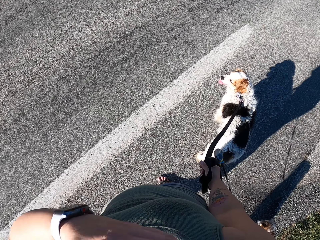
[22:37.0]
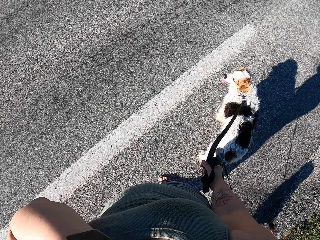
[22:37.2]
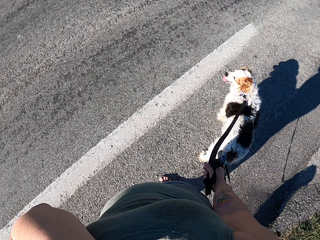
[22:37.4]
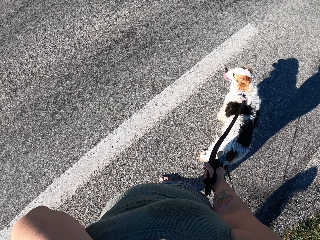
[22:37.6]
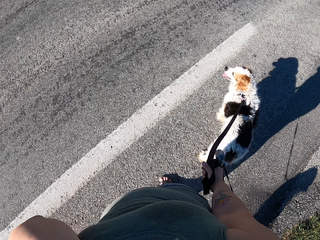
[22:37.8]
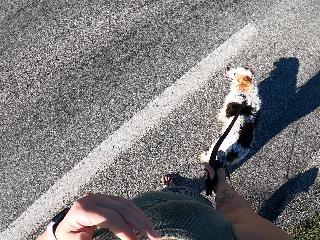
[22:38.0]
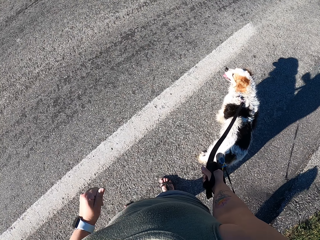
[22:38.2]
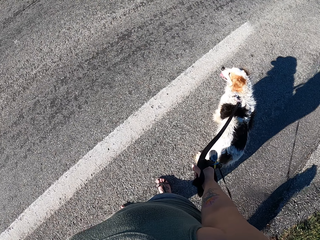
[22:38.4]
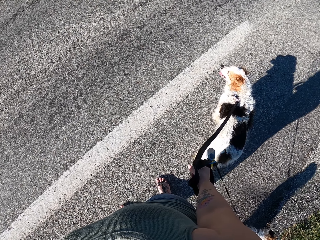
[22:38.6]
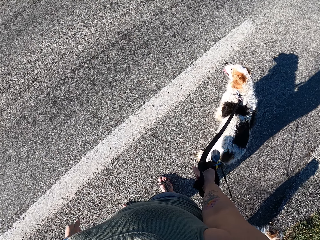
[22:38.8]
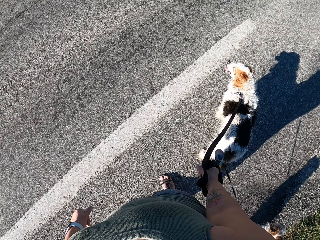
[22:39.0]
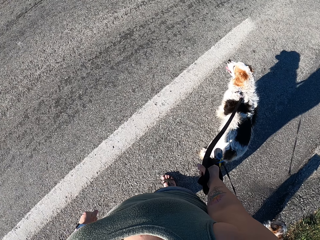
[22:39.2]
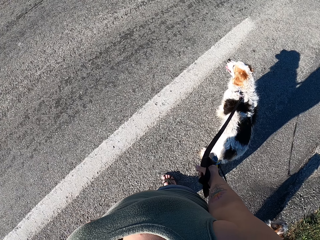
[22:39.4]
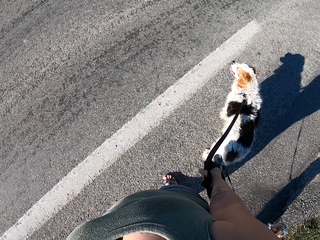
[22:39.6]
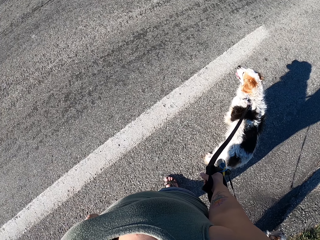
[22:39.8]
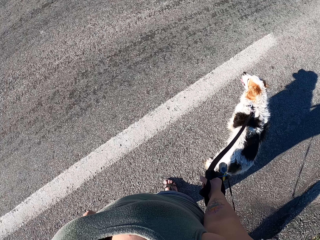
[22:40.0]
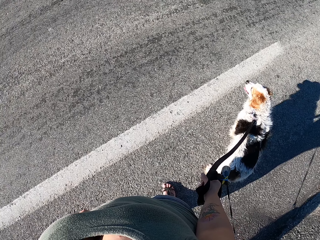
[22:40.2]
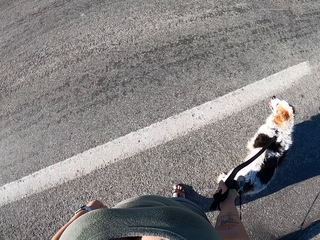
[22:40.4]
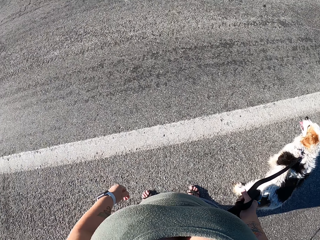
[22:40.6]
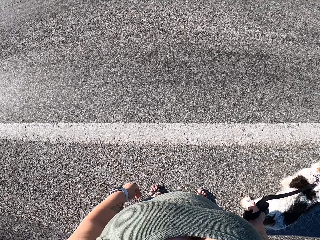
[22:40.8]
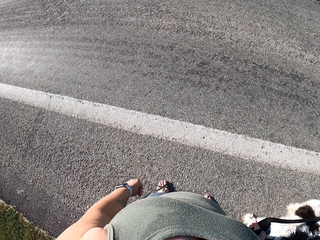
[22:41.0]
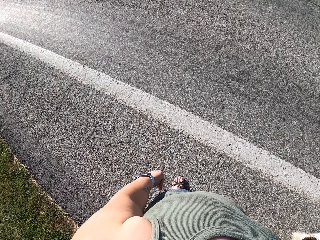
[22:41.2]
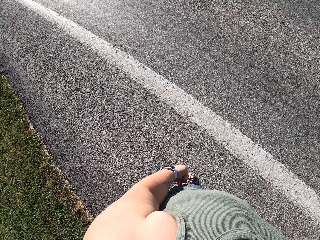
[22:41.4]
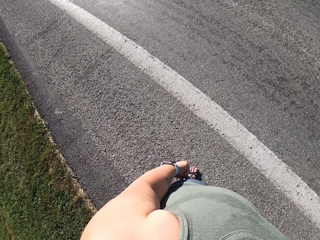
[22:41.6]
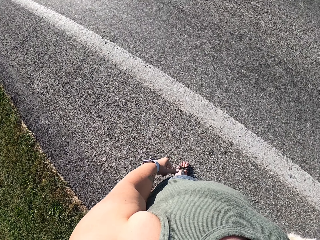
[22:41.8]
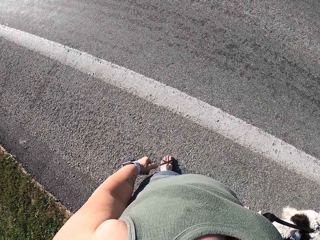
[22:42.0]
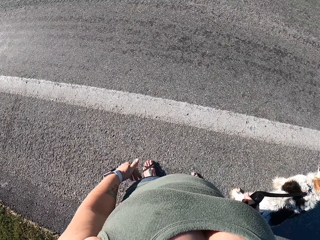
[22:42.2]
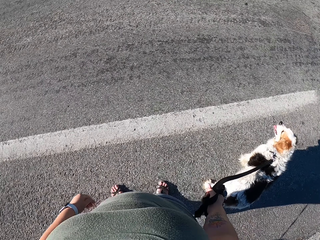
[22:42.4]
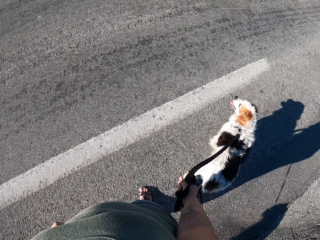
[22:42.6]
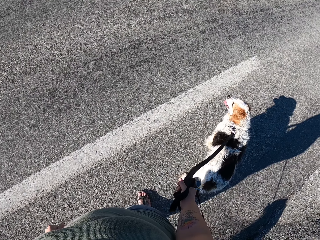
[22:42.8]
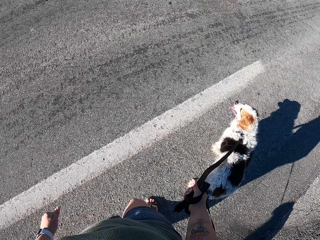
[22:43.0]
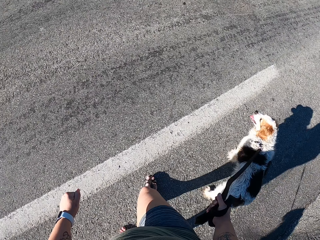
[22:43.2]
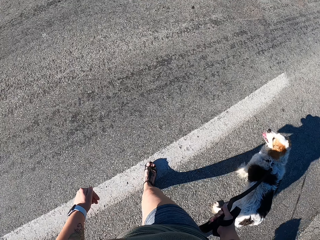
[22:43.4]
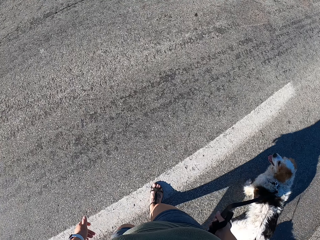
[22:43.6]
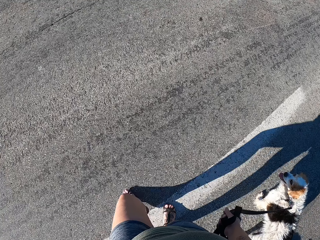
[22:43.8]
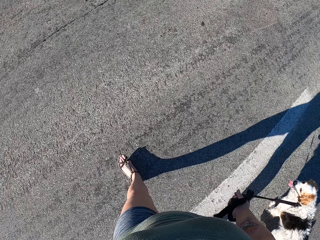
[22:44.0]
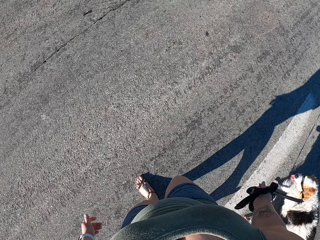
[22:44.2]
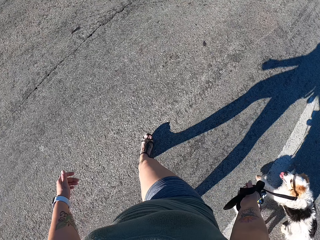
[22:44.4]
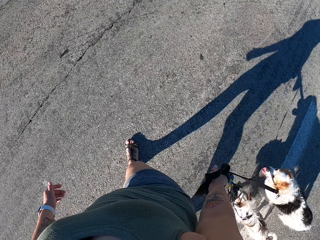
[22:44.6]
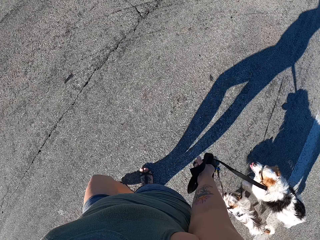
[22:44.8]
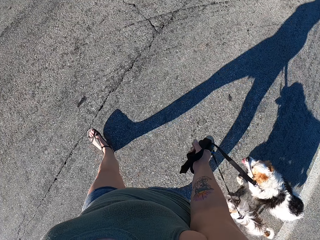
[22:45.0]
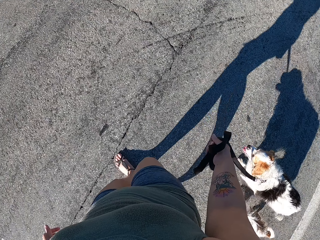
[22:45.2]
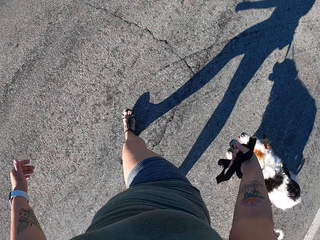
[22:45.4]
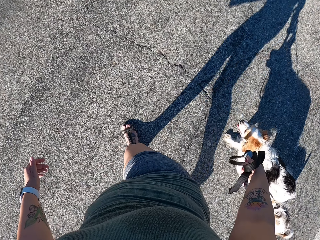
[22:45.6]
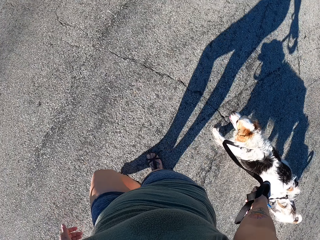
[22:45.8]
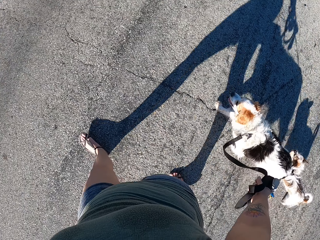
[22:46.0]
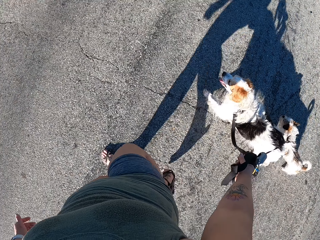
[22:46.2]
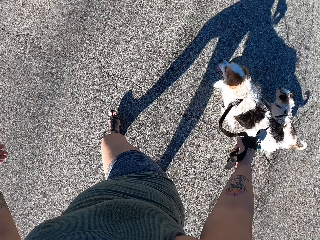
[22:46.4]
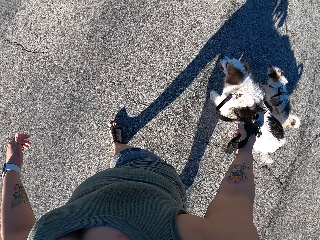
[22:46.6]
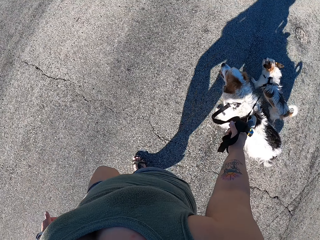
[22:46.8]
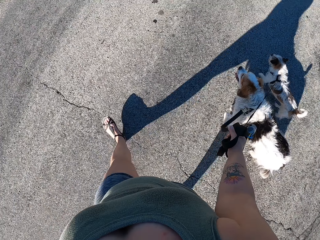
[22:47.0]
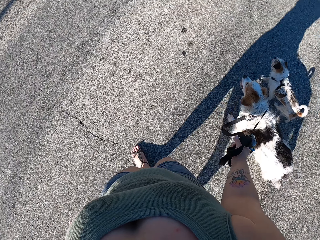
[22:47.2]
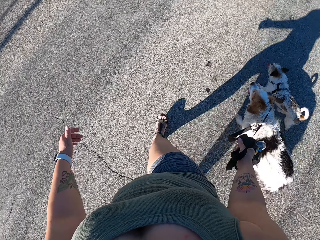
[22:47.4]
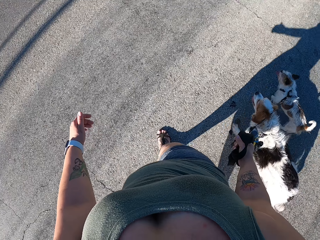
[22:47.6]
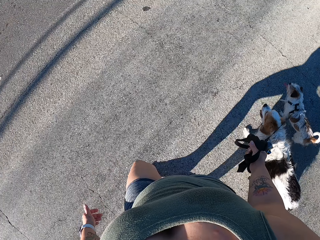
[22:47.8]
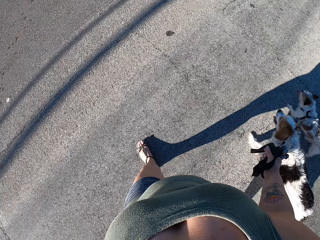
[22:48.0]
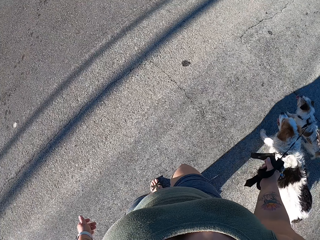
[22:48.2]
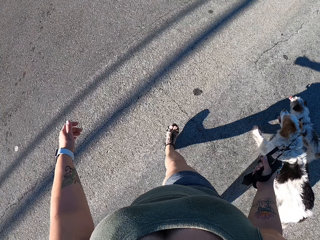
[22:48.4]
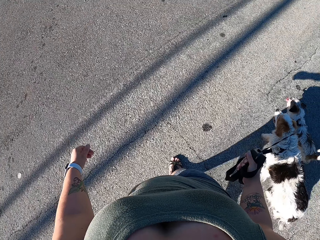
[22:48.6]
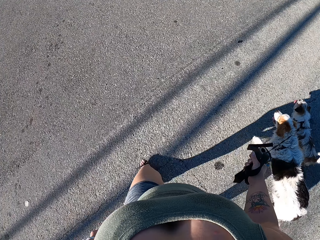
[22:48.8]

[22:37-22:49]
The camera wearer touches themselves. They hold something. They stand on the road. They pull their hand off something. They walk on the road.

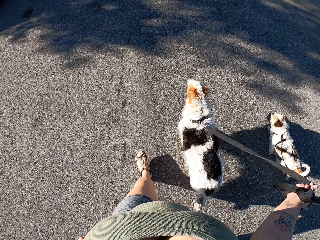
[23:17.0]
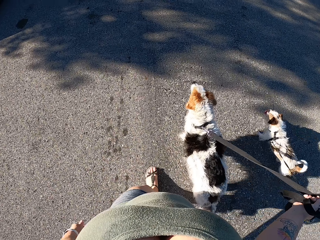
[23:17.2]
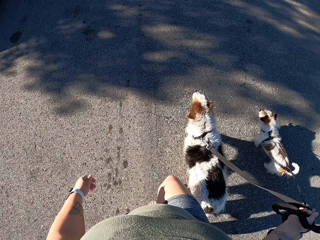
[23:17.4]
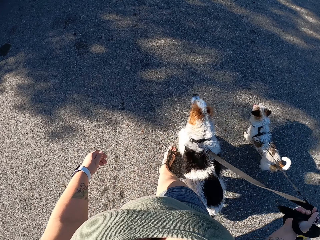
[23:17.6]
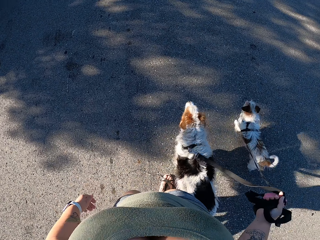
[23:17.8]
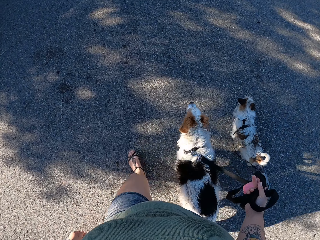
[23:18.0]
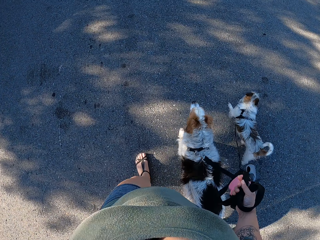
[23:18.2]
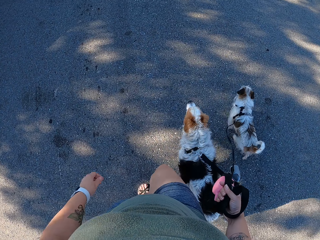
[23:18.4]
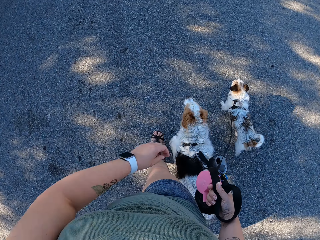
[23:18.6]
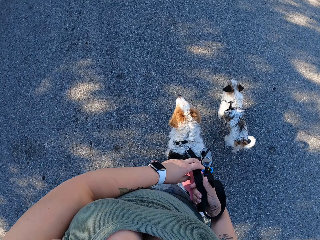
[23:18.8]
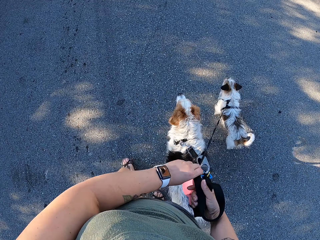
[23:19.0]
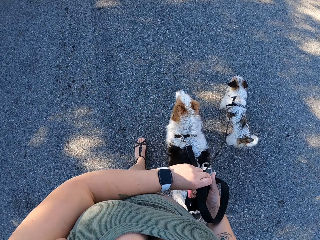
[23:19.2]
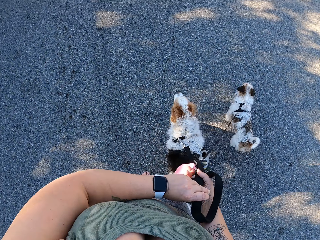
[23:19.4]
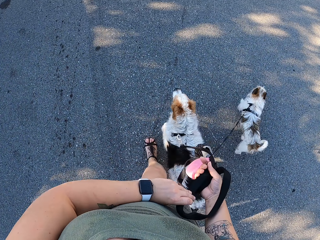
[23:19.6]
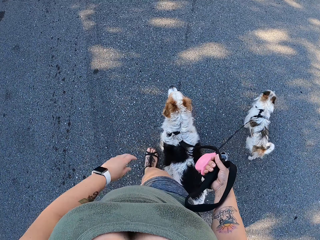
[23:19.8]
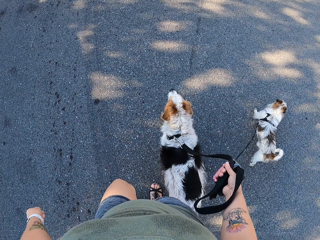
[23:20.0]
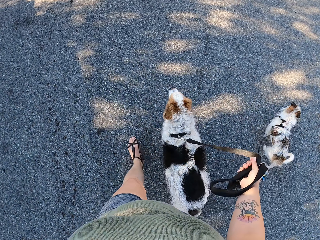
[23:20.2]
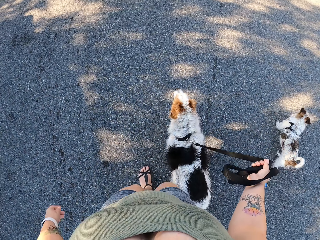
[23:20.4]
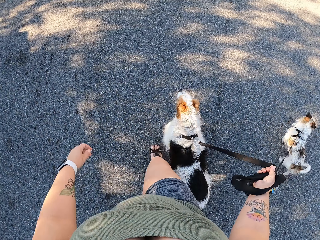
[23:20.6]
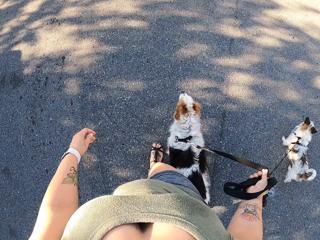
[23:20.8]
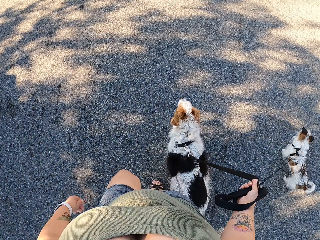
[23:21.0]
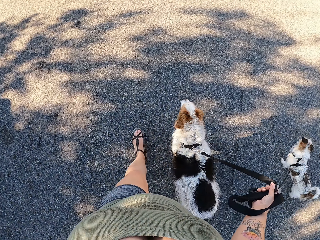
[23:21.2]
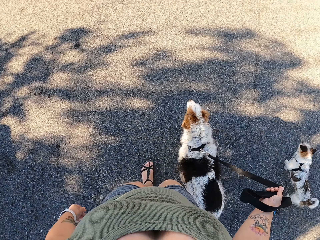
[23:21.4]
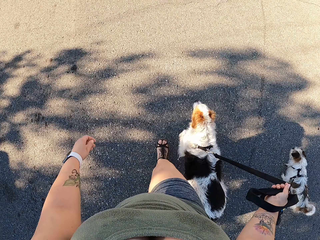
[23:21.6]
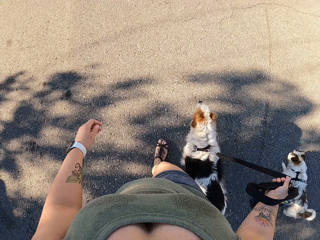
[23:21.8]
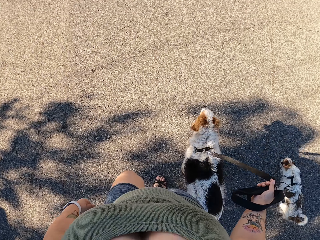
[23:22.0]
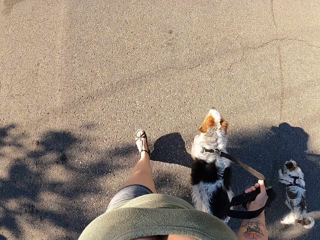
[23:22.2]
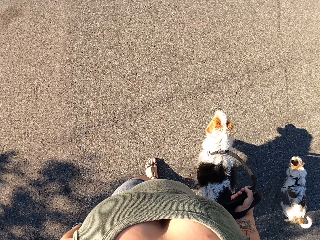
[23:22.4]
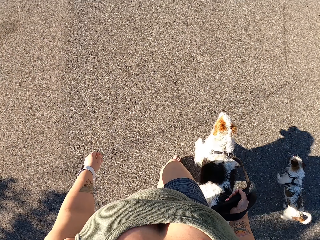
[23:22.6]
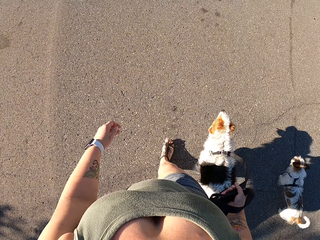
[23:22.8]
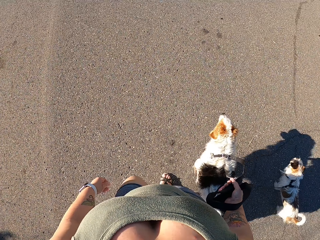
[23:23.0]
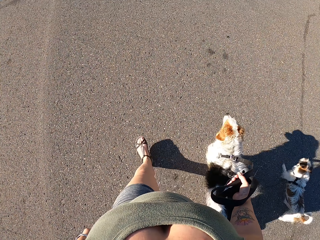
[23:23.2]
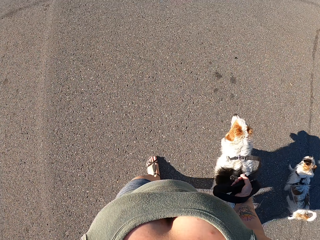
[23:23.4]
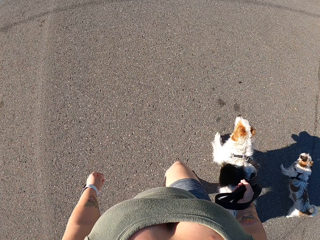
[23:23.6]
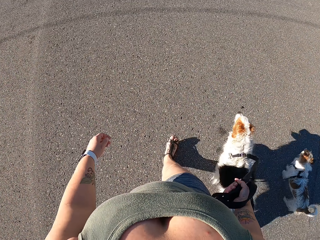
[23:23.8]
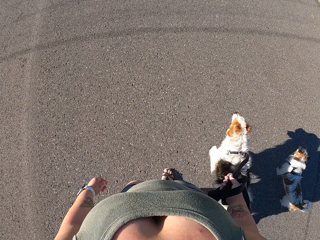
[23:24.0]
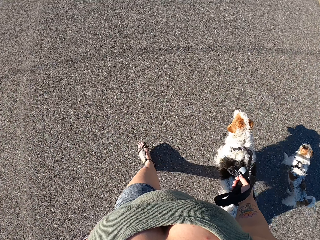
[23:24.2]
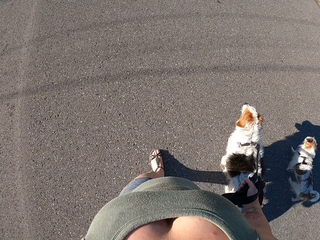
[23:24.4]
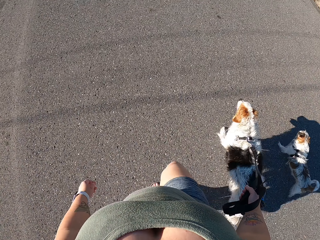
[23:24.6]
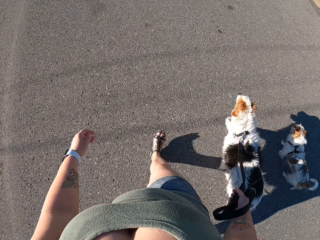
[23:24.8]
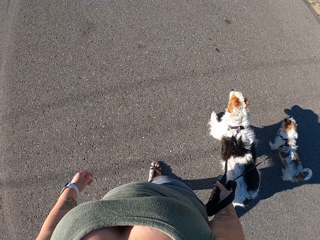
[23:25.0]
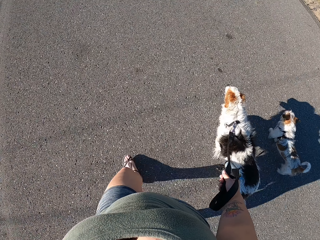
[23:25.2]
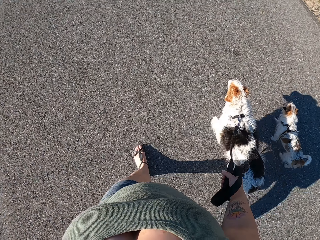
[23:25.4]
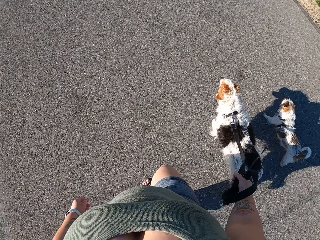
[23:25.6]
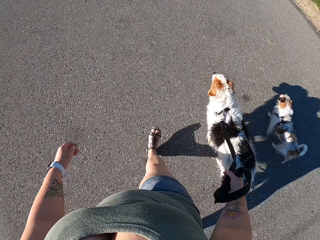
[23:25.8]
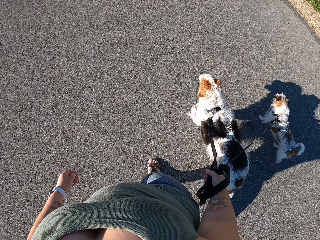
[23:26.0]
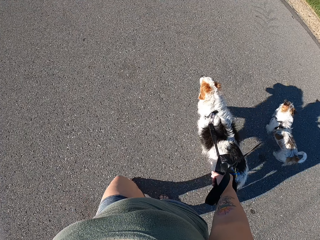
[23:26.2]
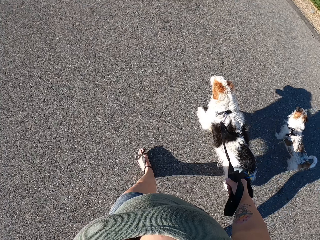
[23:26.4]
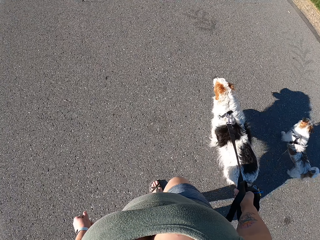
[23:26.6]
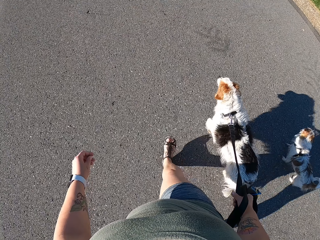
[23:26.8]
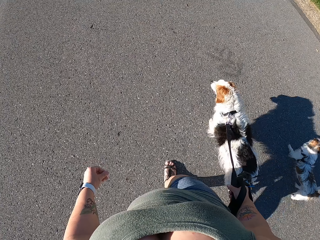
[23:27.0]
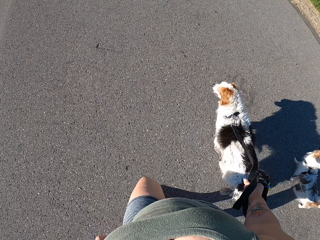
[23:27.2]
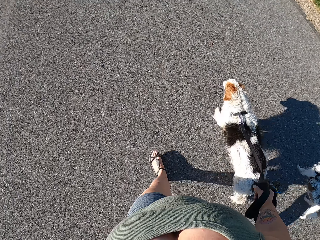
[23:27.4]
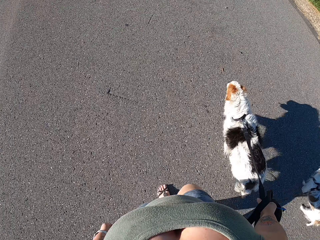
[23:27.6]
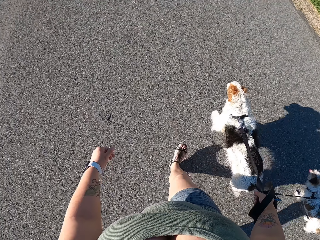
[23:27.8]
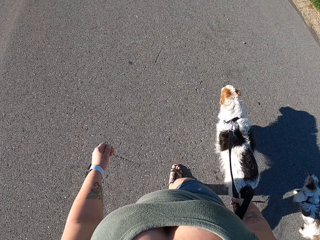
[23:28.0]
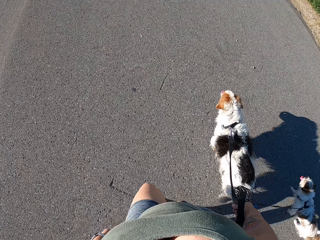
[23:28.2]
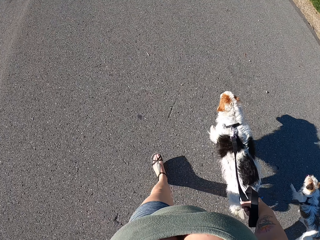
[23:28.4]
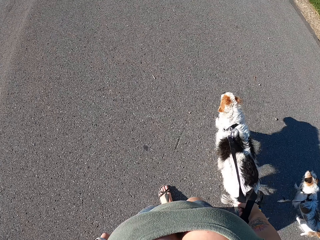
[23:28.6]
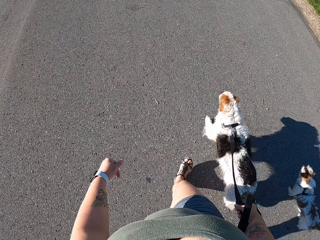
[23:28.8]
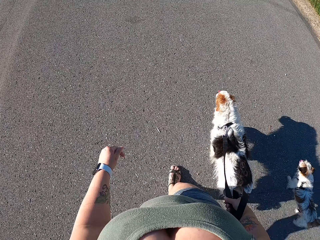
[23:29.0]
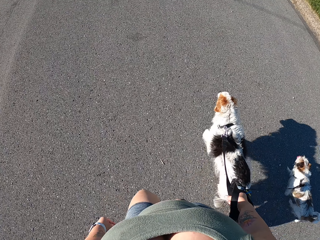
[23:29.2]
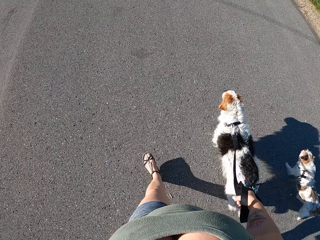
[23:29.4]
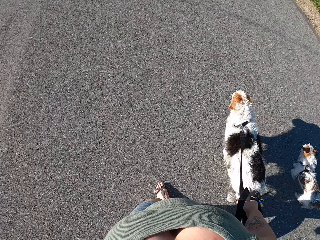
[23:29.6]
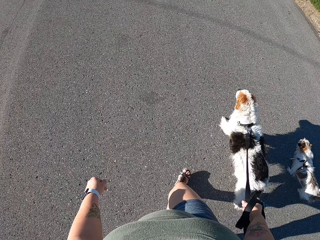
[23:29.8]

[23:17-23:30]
The camera wearer holds the leash with both hands. She adjusts the leashes. She pulls her hand off the leash. She walks along the road holding the dogs.
